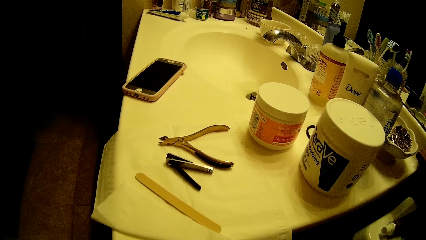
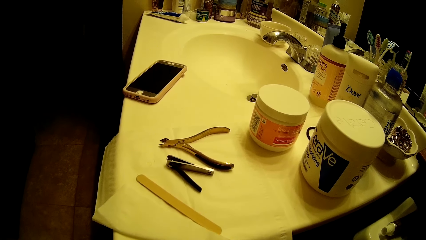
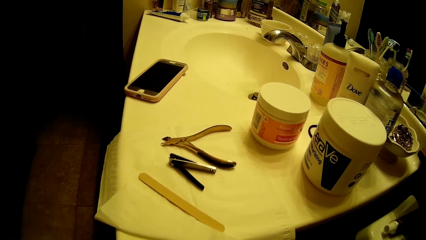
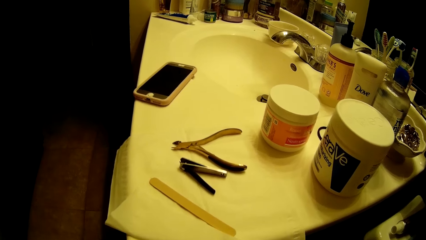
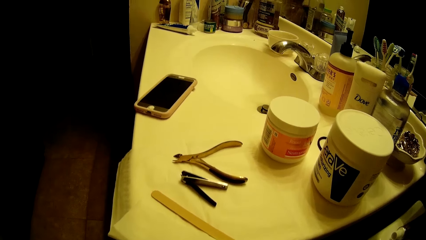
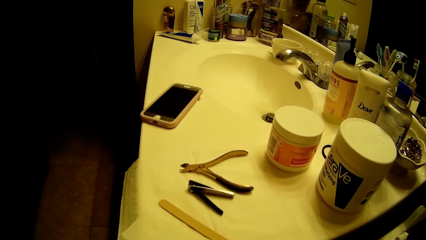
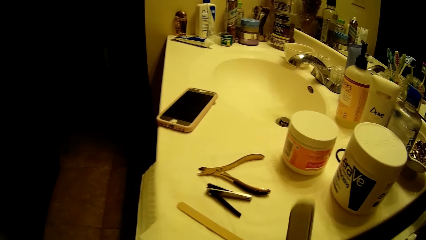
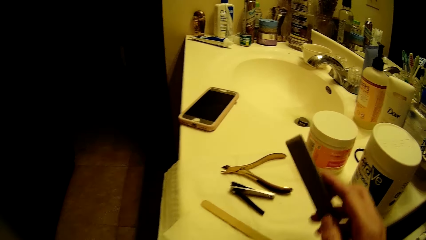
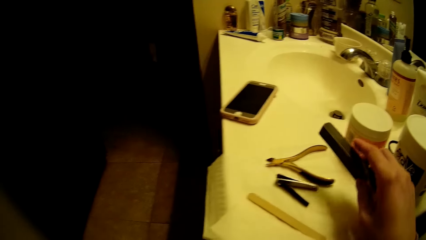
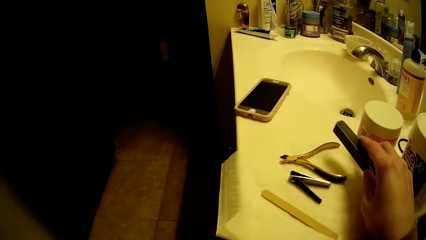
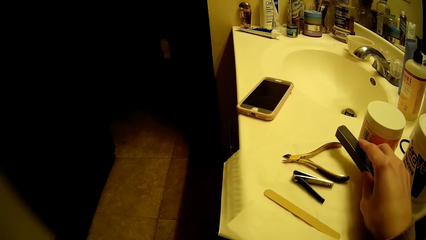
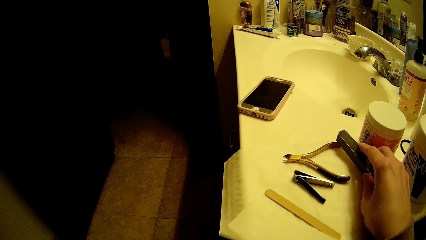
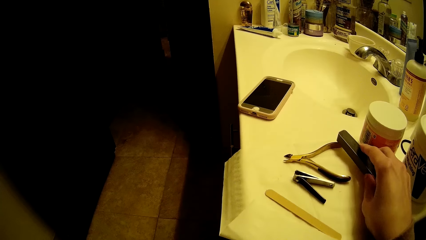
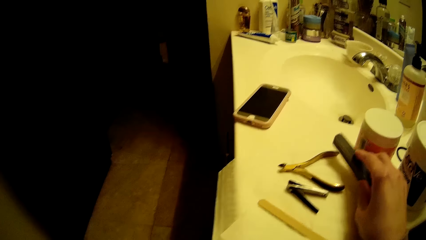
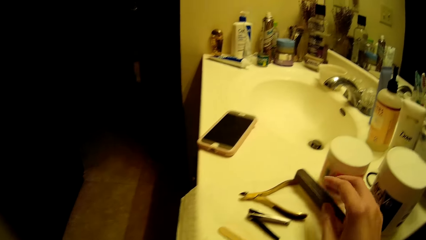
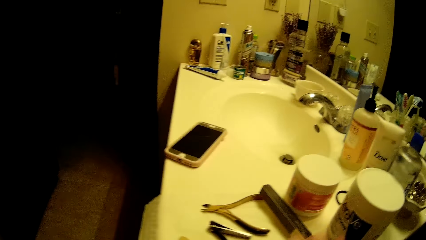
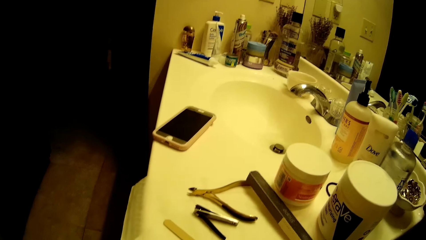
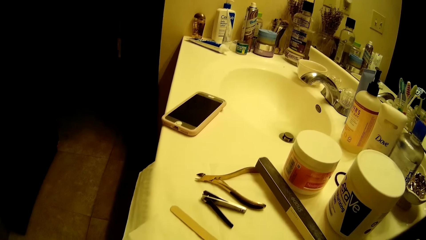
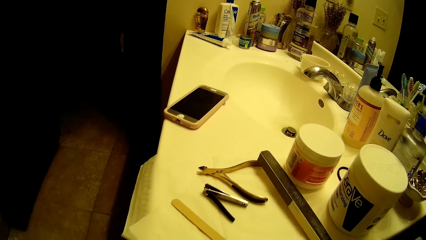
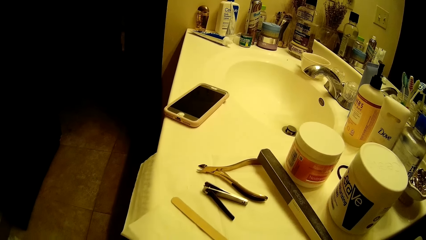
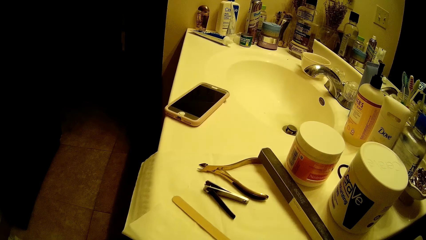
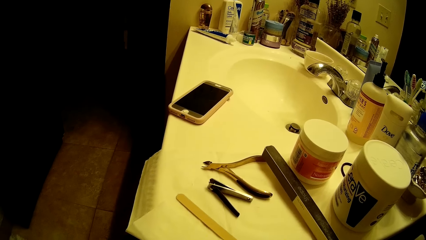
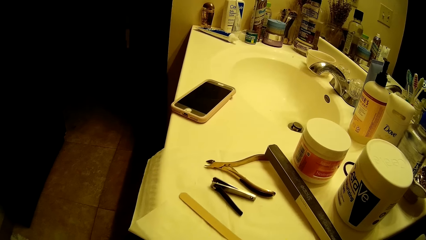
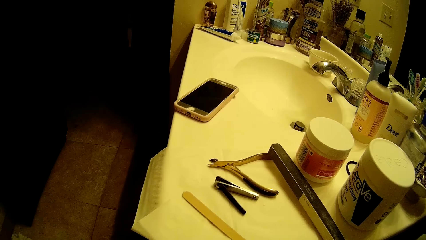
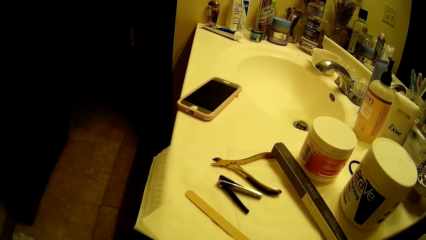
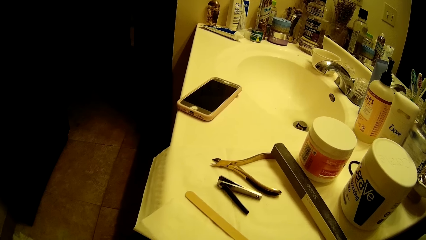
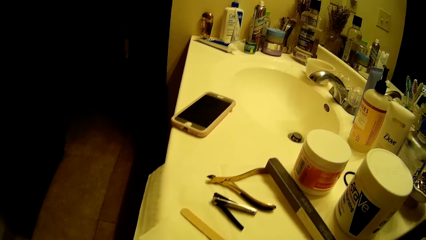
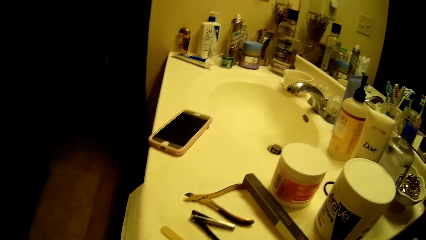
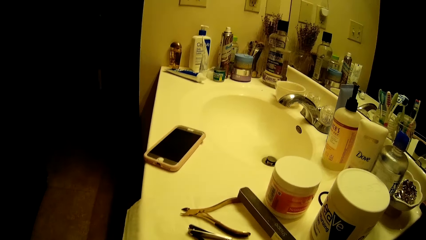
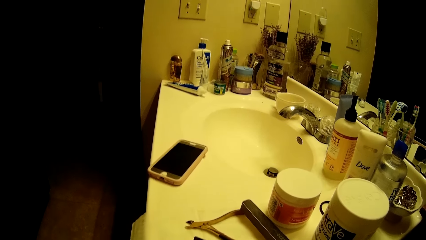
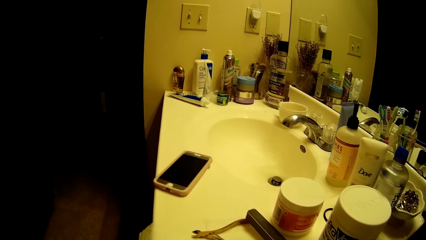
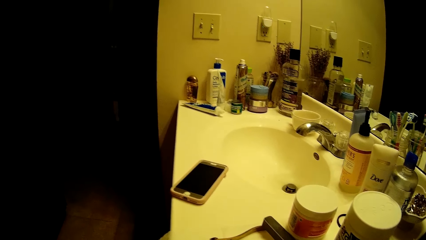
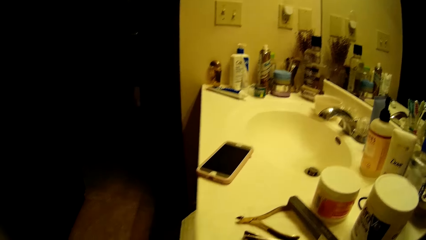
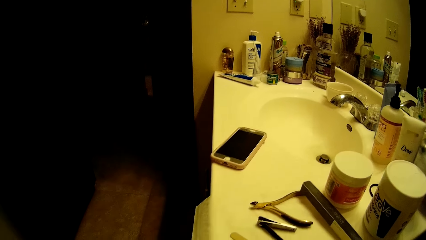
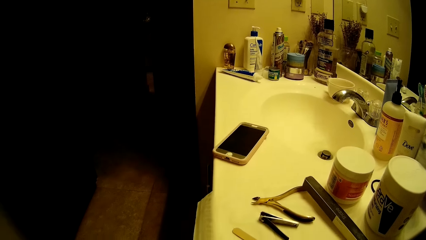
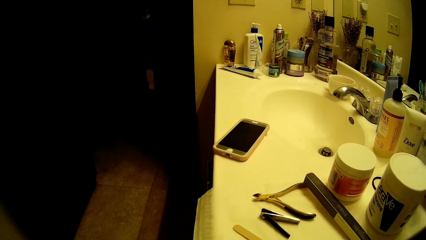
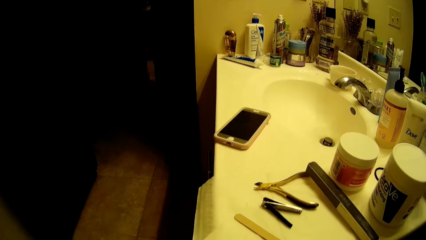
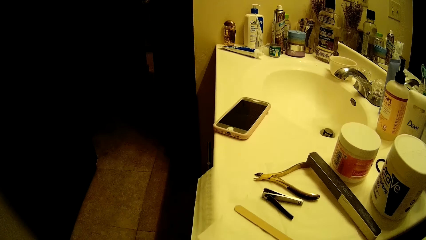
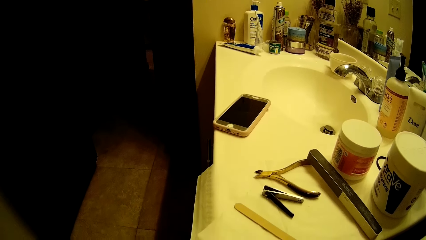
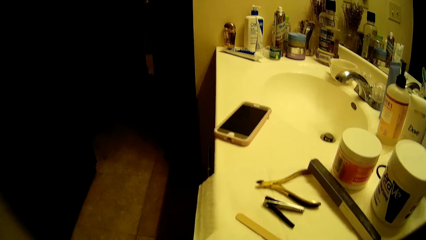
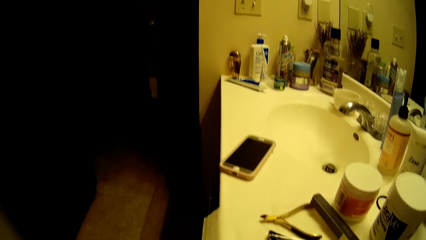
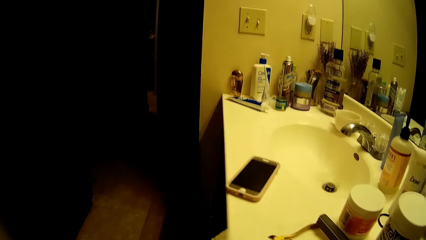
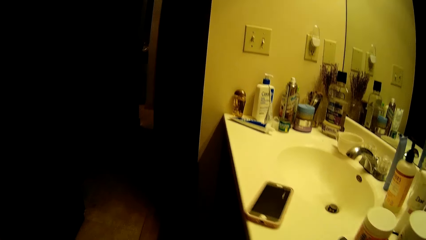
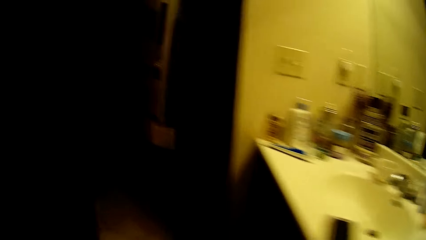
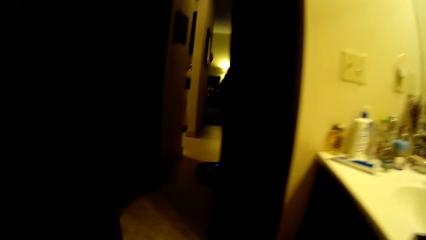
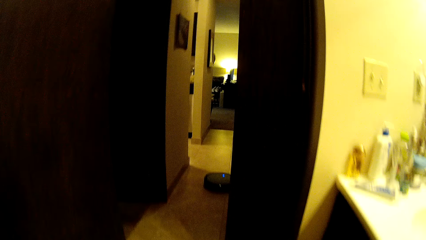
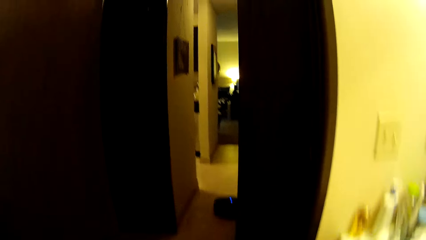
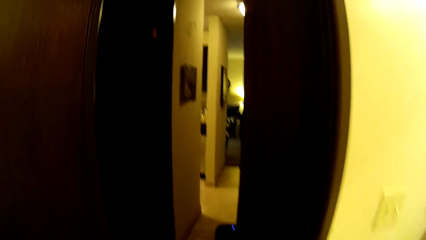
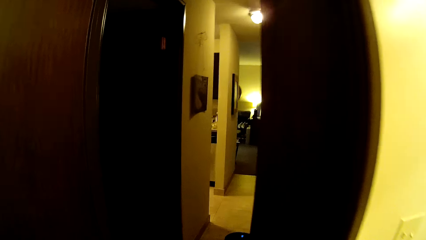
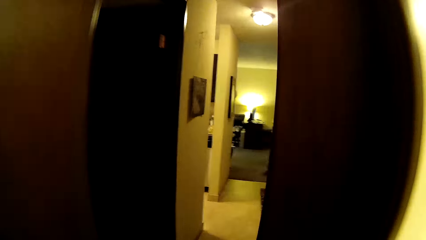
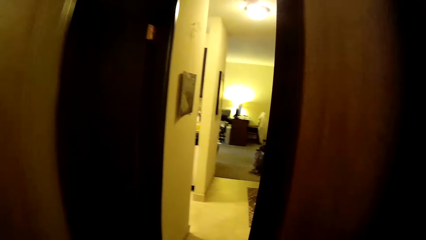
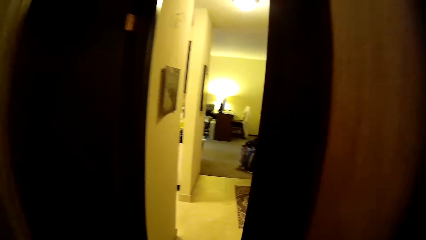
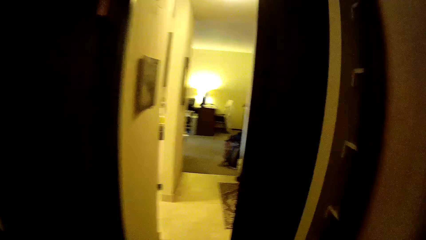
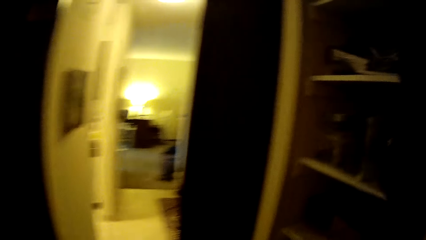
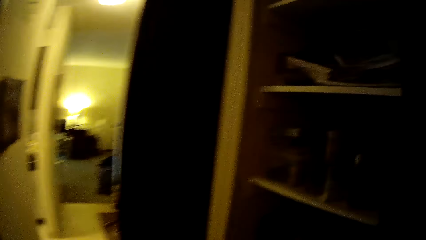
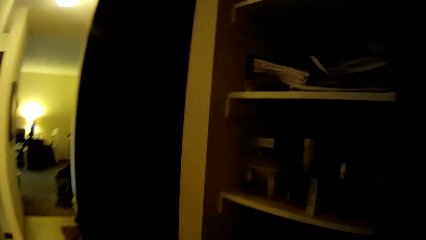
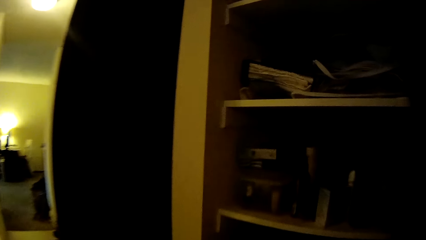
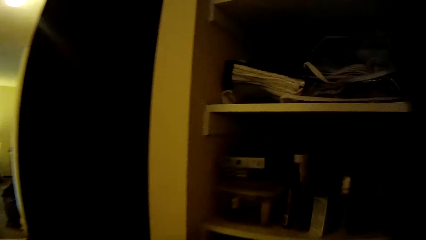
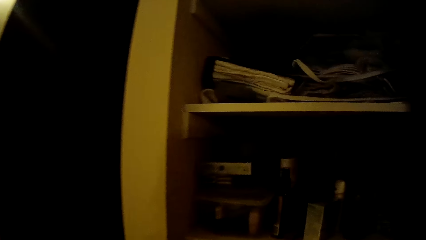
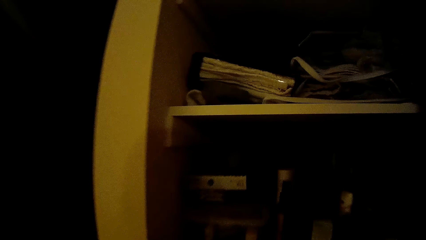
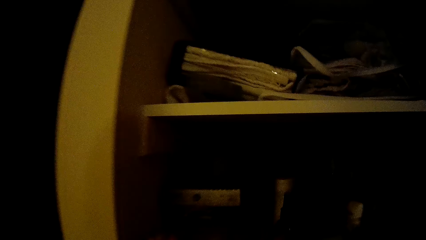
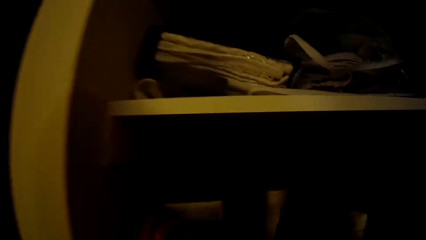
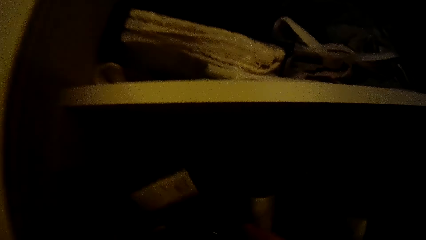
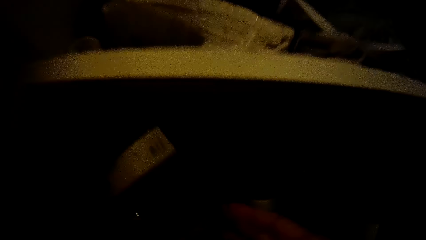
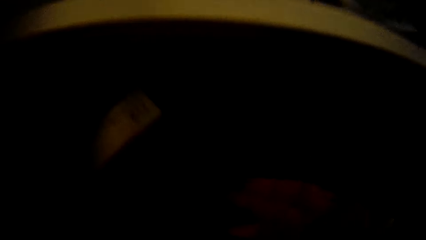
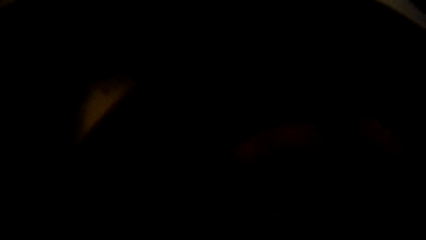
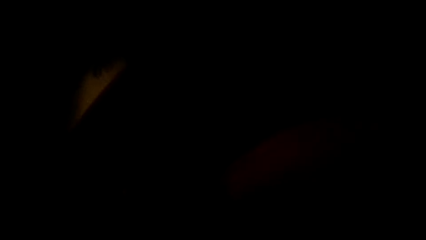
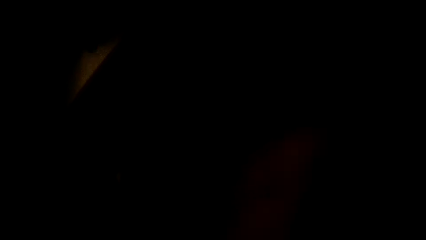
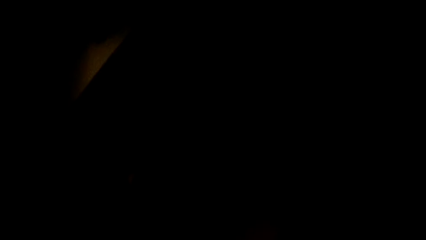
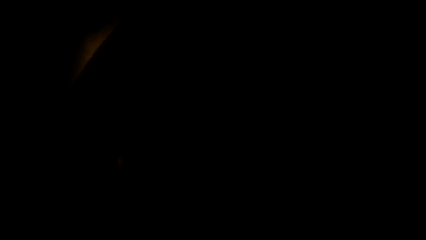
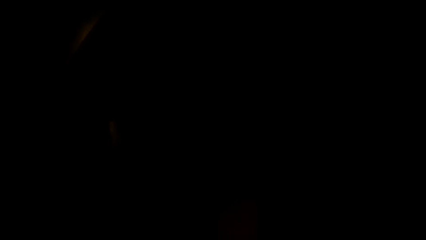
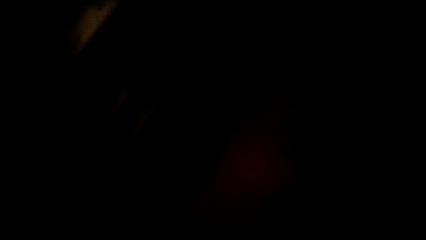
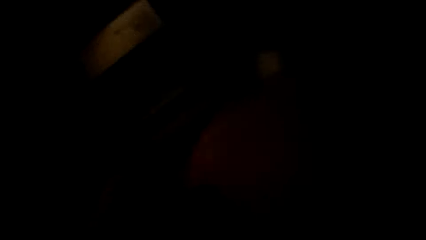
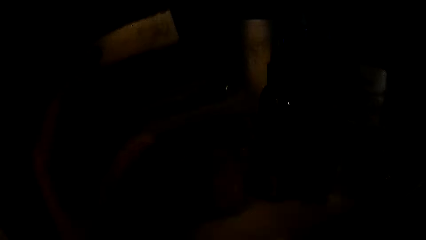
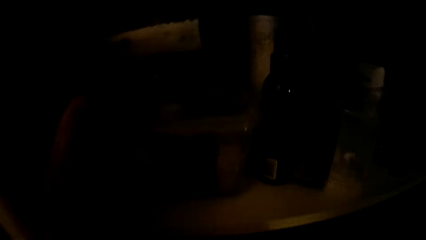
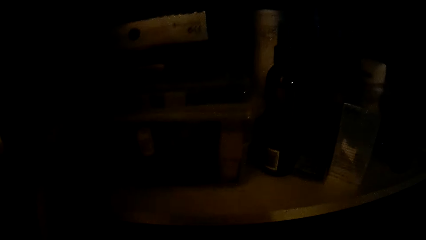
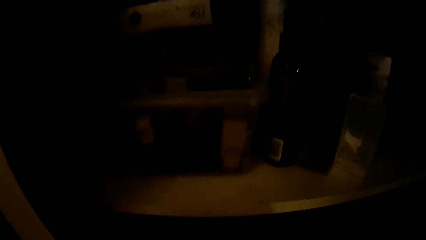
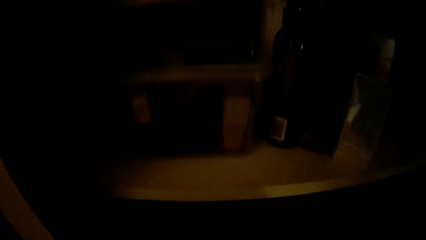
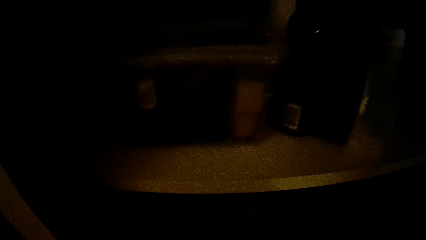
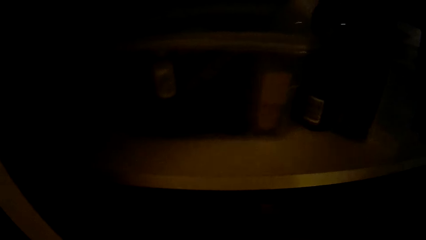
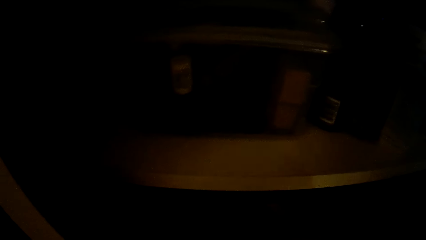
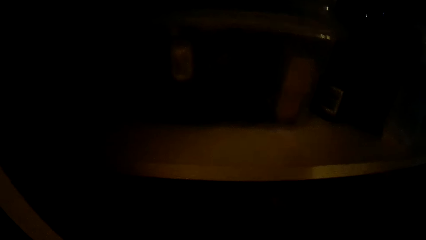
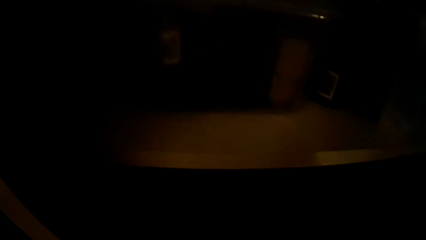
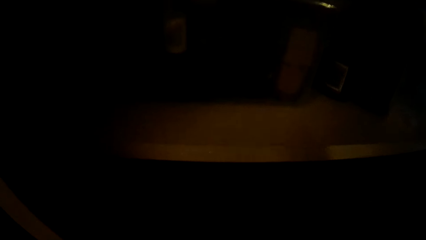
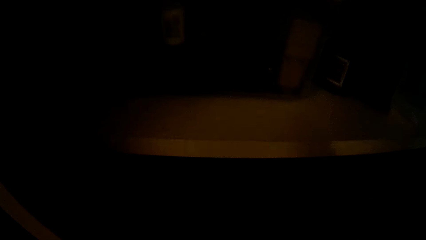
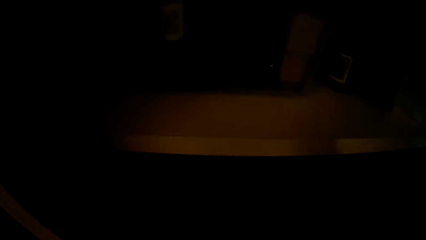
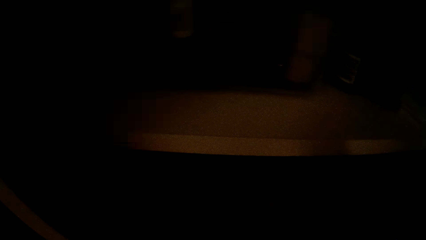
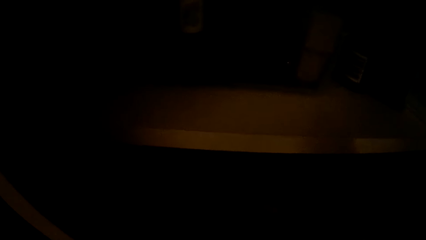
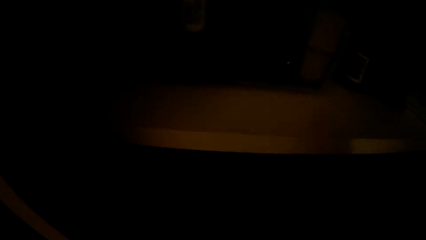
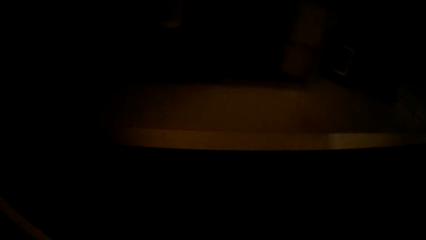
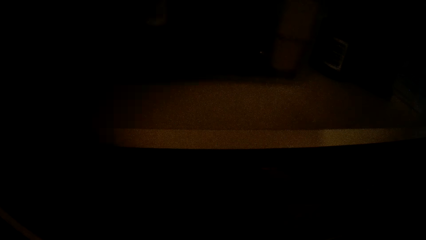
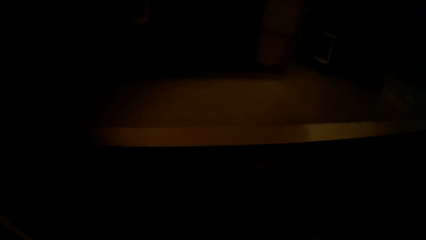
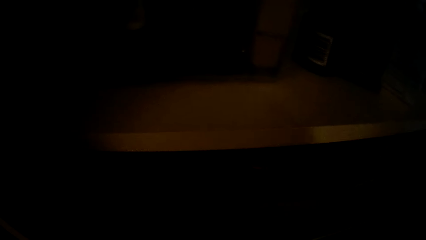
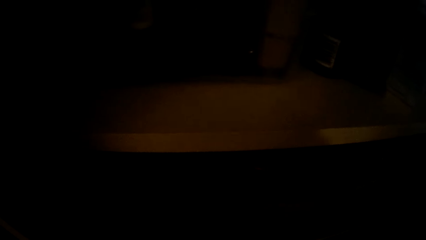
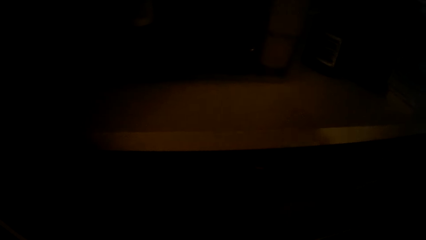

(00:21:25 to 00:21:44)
The camera wearer drops the nail buffer block on the sink countertop with her right hand. She walks towards a wardrobe from a bathroom. She opens a plastic storage container in the wardrobe with her left hand. She drops a cloth inside the plastic storage container with her right hand. She stares at the shelf. She closes the plastic storage container in the wardrobe with her left hand.
